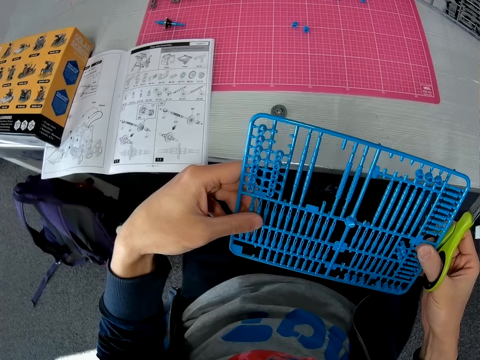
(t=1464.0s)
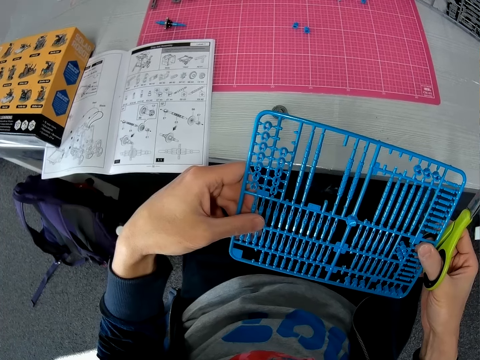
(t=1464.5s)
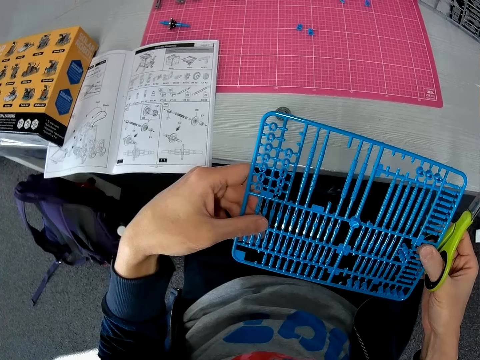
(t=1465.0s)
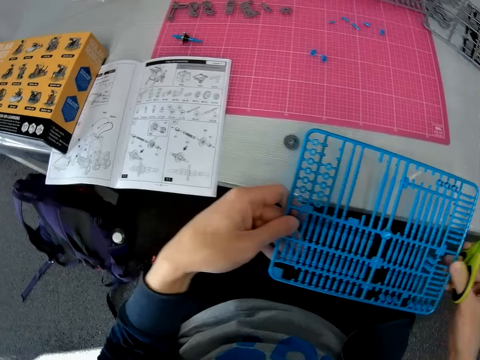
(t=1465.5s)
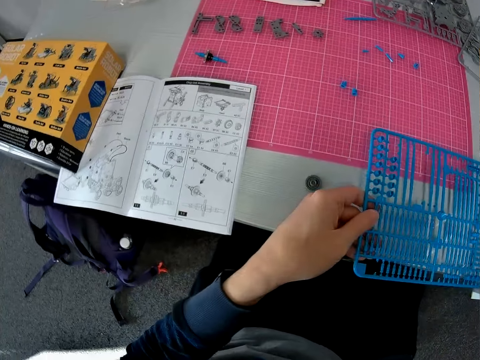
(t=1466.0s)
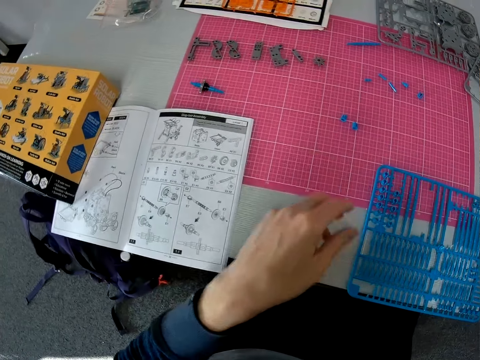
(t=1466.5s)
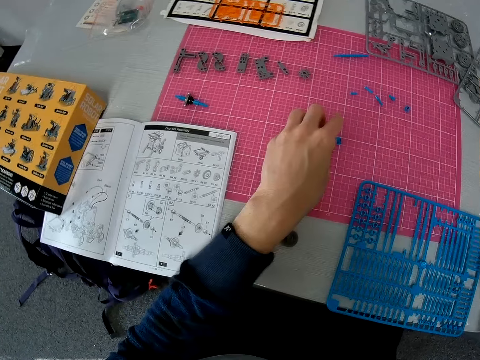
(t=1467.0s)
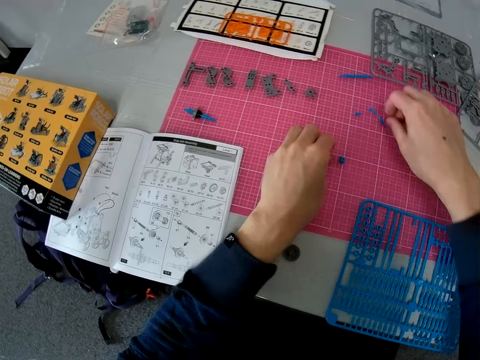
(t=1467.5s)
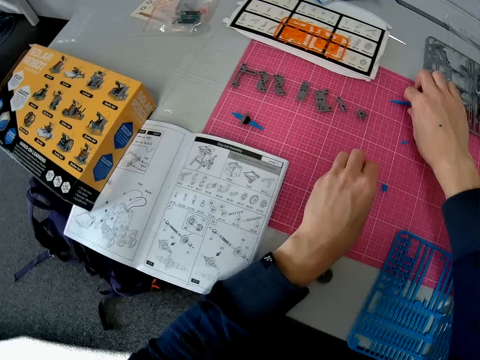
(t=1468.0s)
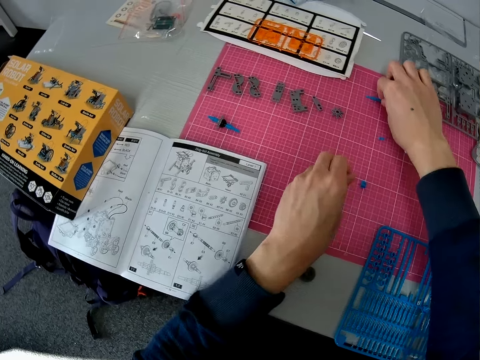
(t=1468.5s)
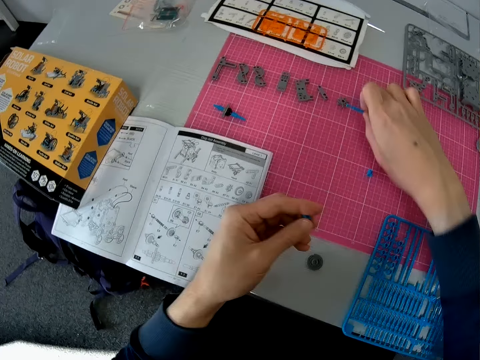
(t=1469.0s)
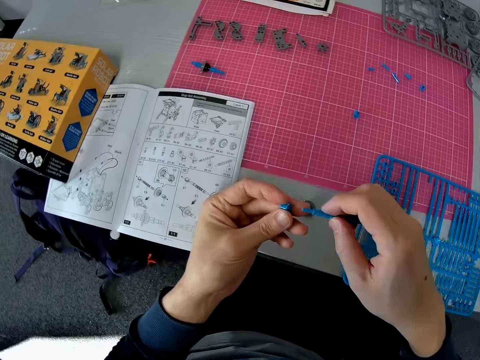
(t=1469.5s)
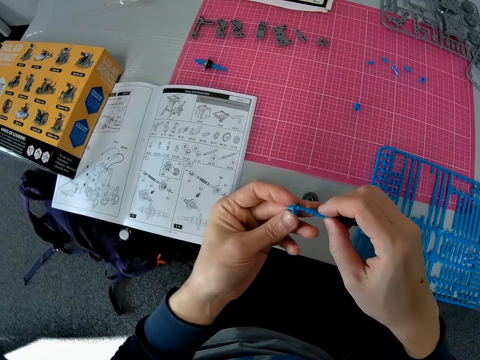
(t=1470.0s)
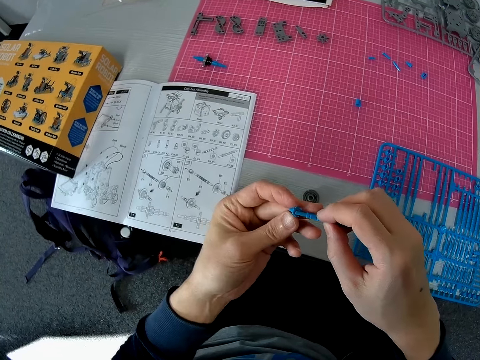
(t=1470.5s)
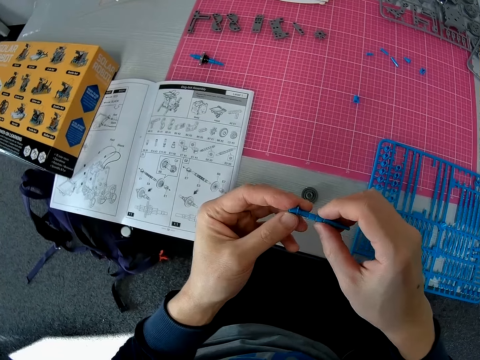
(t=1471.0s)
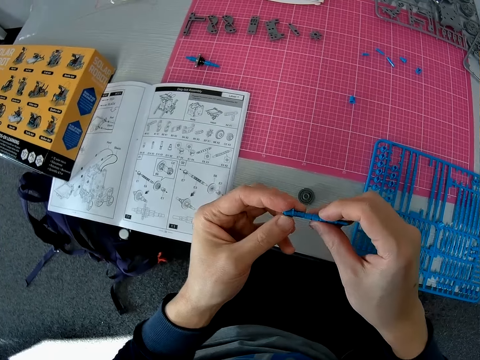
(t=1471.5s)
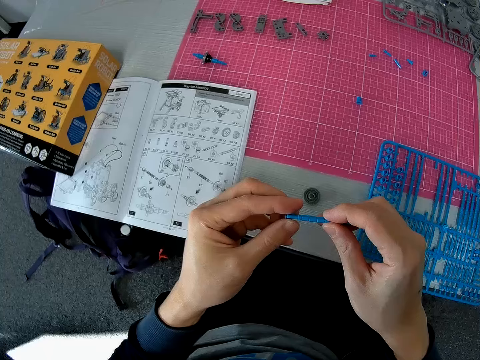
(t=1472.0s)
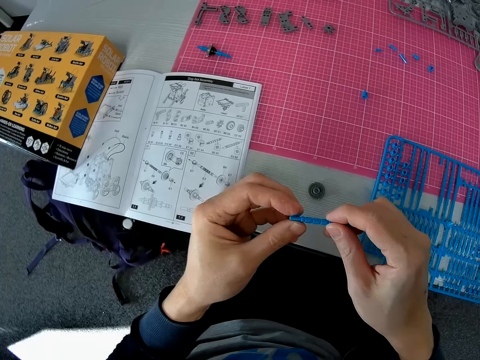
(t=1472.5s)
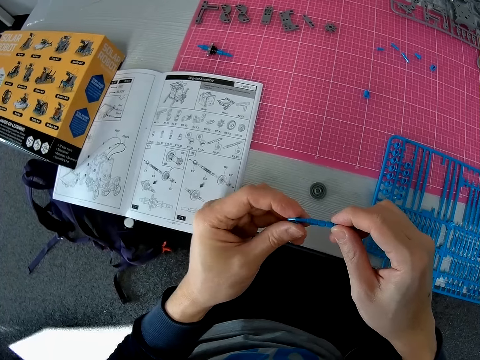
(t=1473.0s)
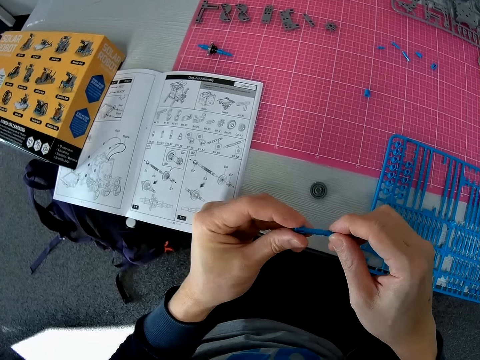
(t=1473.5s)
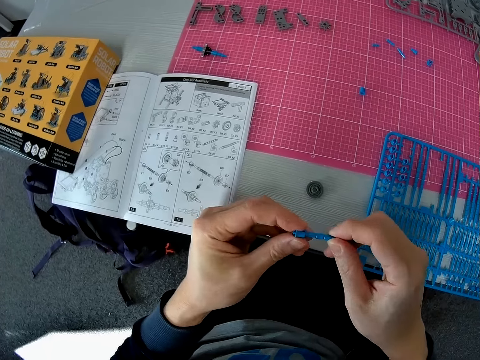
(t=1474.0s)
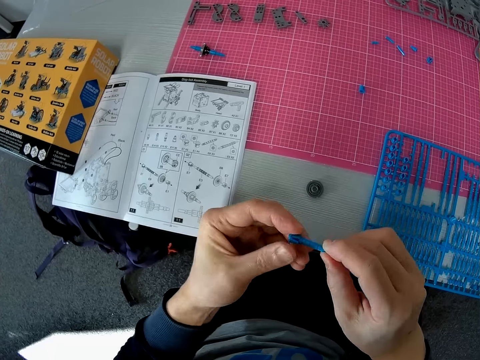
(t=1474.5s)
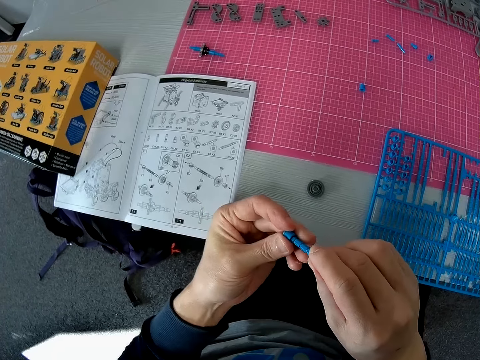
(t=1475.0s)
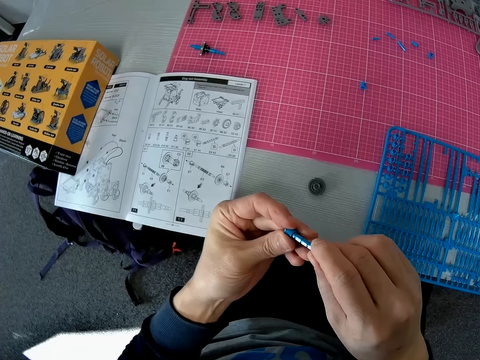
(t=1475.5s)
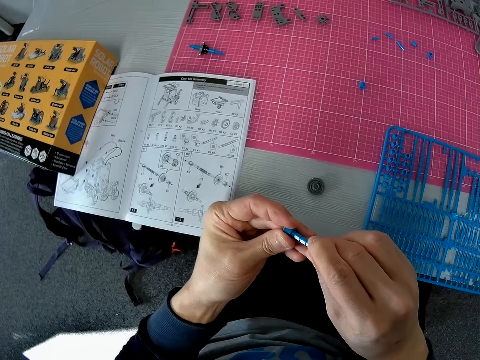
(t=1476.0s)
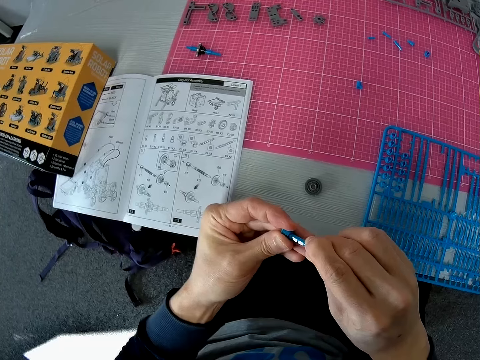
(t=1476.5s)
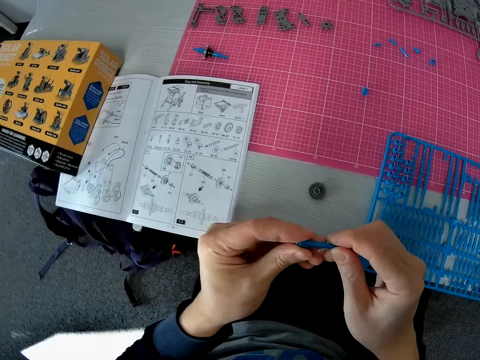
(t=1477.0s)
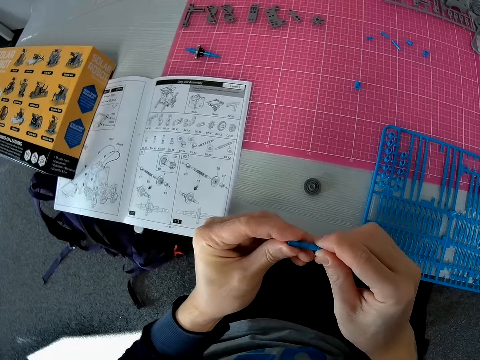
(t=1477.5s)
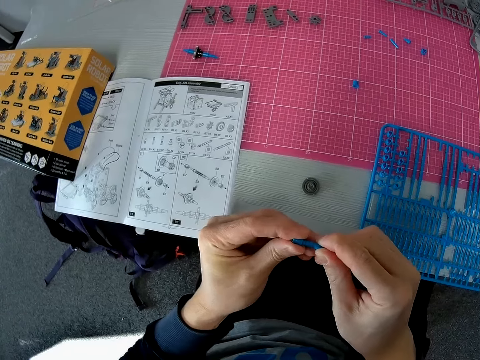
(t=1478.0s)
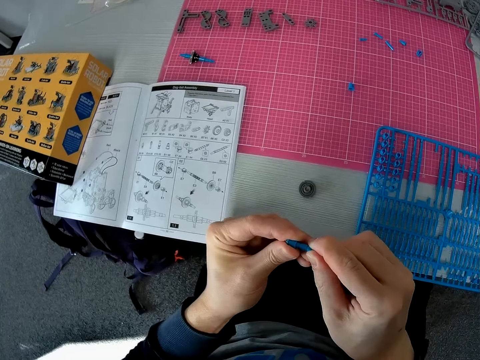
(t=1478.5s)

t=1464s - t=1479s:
The camera wearer places the laser craft kit on the table. He places the scissors on the table. He picks a bot from the mat with his left hand. He picks the first bot from the mat with his right hand. He joins the two bots together. He looks at the fixed models.

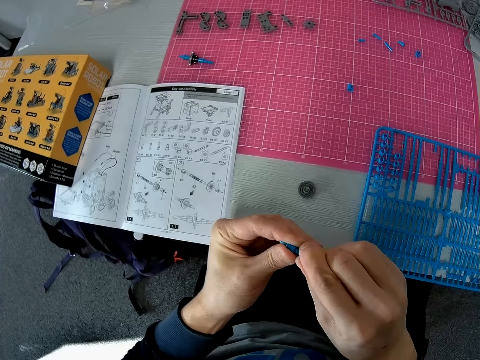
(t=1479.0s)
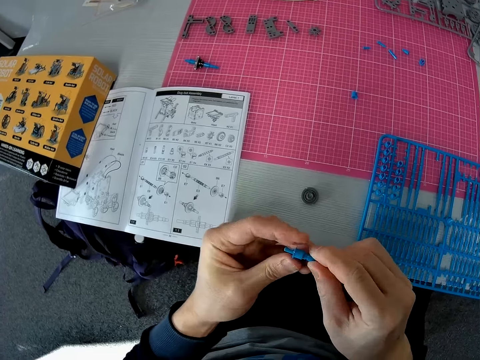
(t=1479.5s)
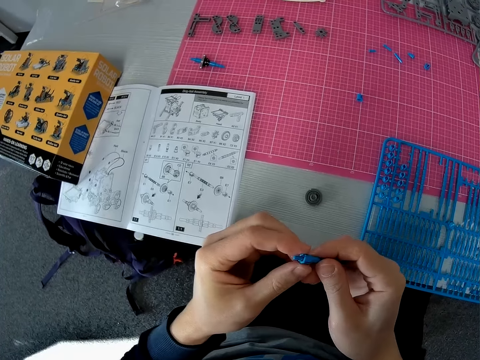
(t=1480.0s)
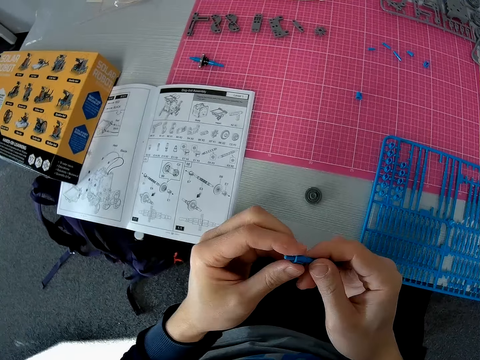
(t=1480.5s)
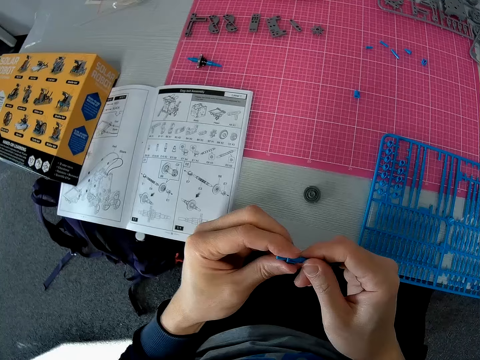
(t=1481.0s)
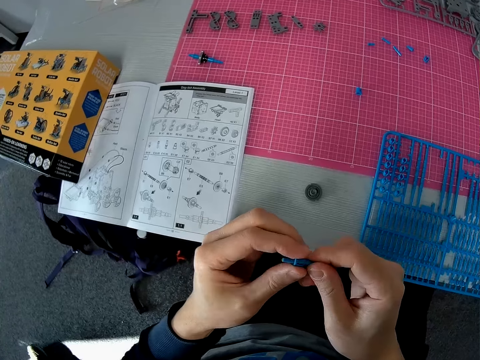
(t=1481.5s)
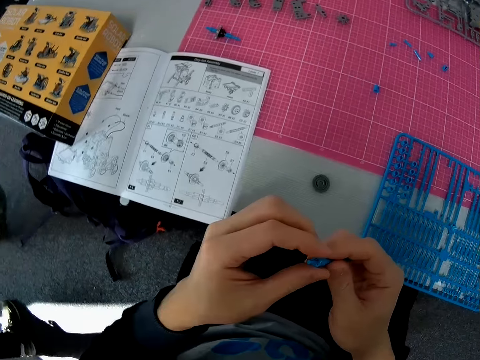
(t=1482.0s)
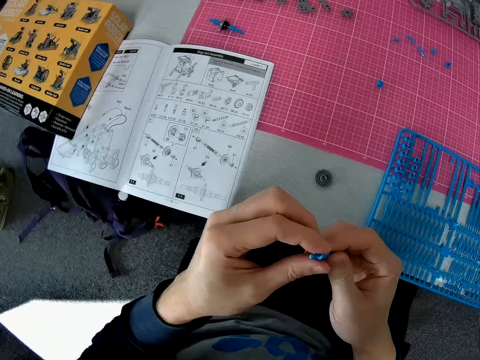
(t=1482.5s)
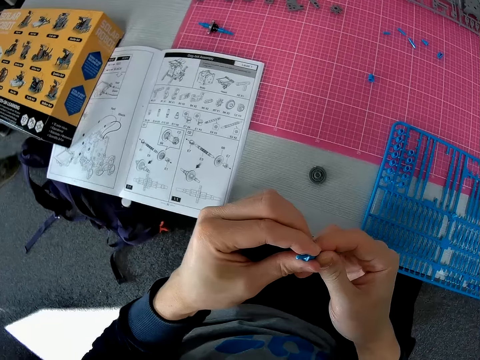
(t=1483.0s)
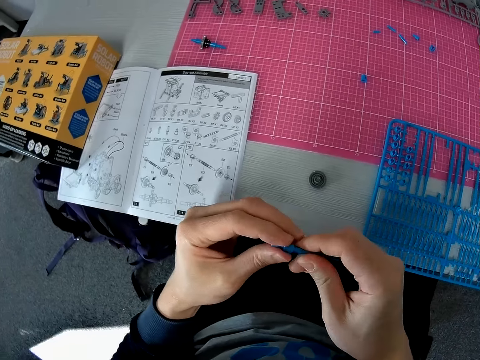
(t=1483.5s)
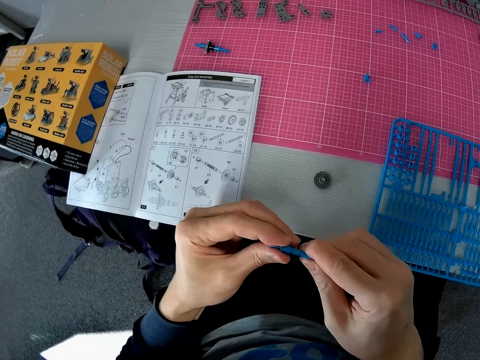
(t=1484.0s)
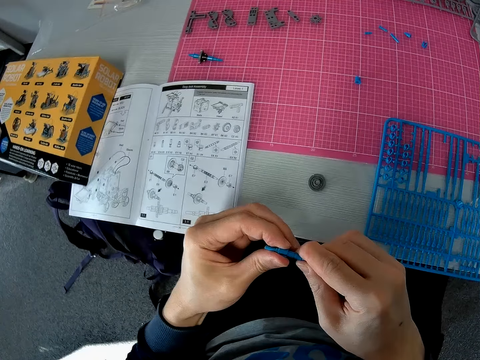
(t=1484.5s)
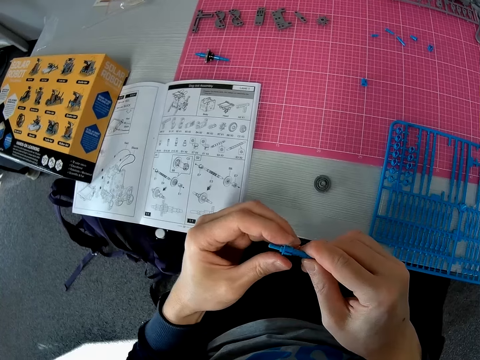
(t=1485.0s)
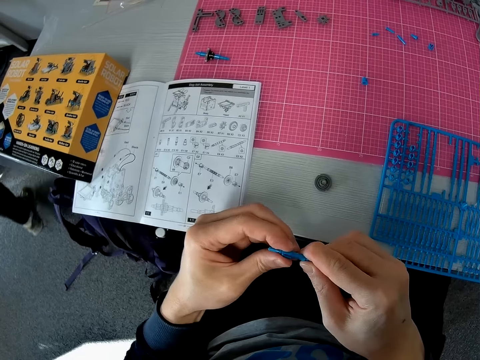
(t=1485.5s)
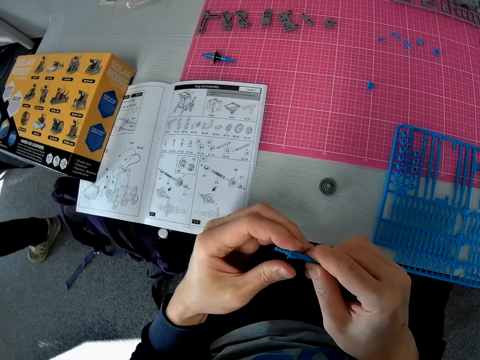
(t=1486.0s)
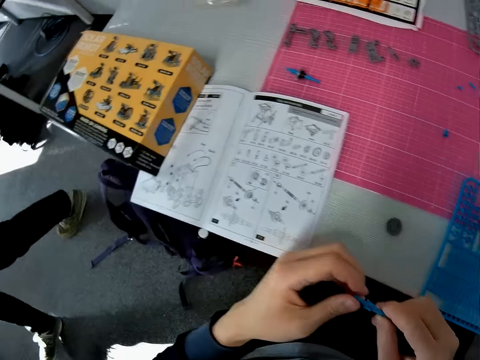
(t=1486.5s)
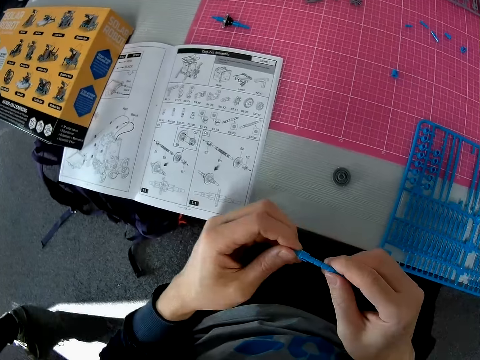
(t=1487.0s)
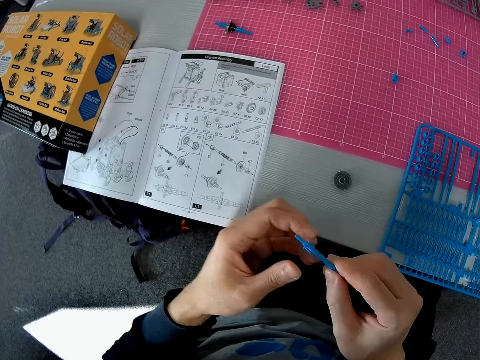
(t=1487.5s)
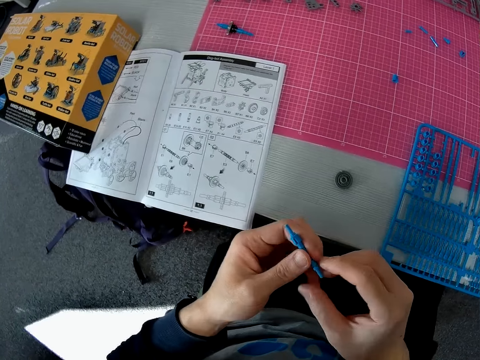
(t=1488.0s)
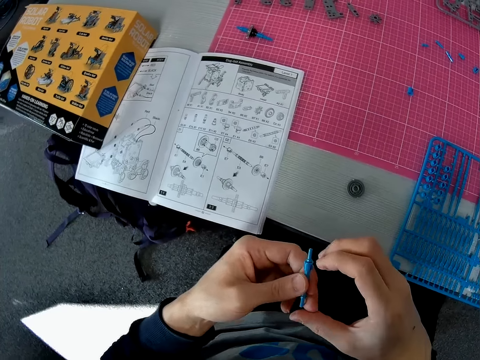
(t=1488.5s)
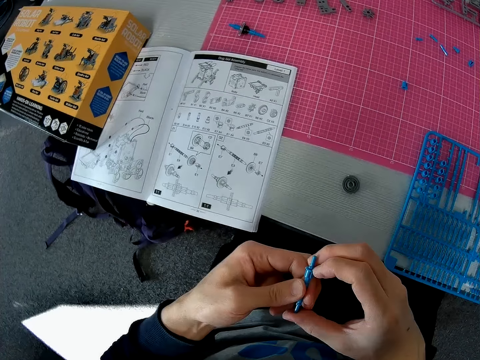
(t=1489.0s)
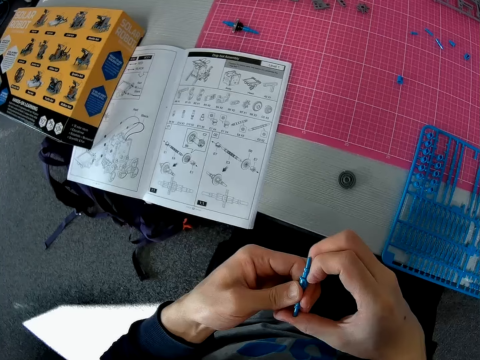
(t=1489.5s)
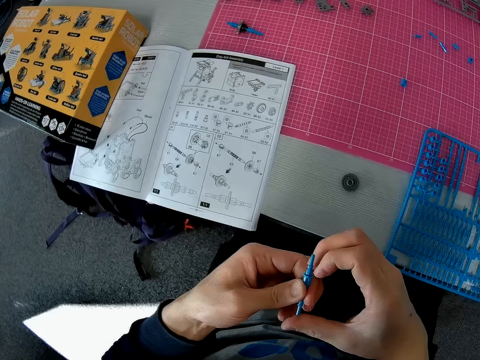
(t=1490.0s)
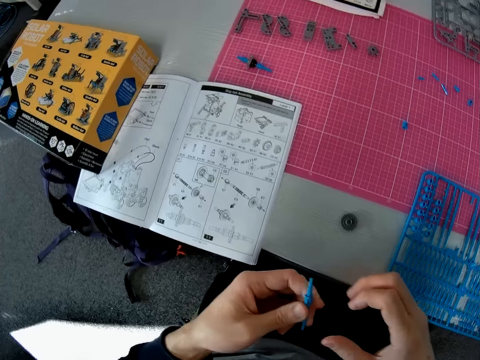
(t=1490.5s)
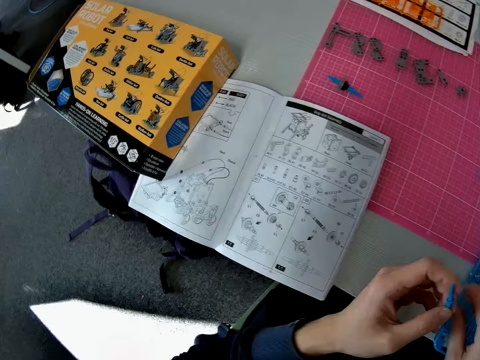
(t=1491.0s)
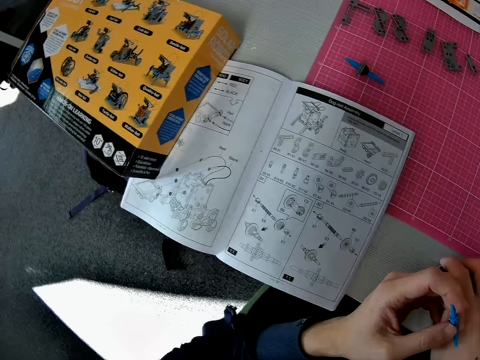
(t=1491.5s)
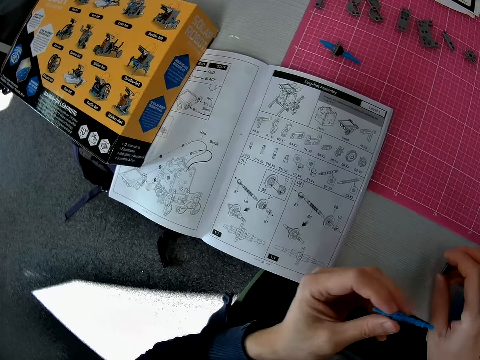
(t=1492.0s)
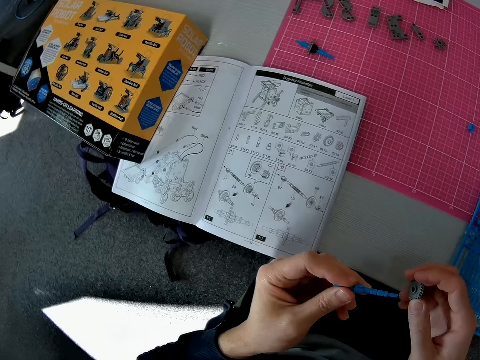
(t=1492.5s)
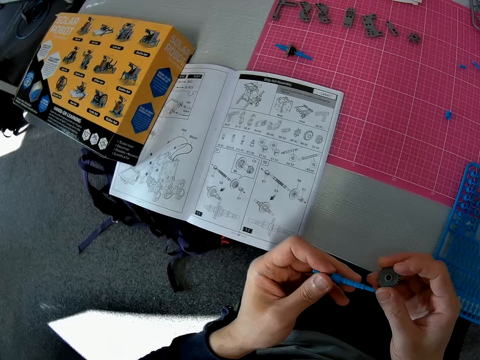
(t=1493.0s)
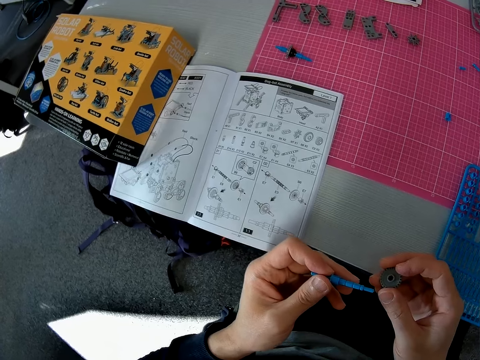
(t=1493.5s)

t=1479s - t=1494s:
A man walks in the room. The camera wearer fixes the models. The man walks in the room. The camera wearer fixes the models. They pick a model from the table.
